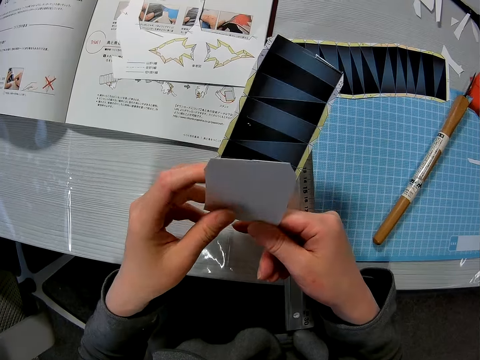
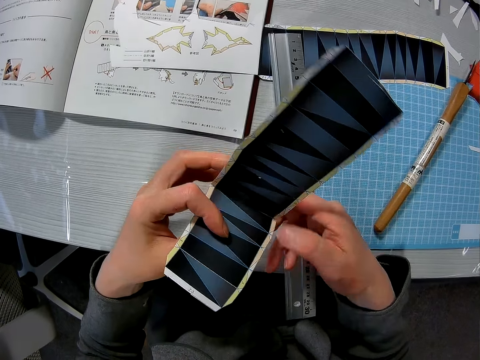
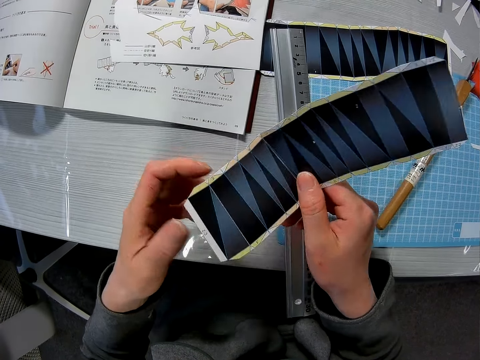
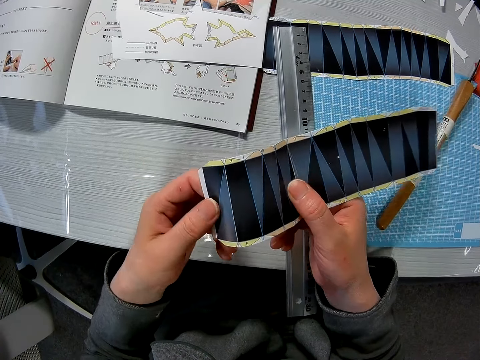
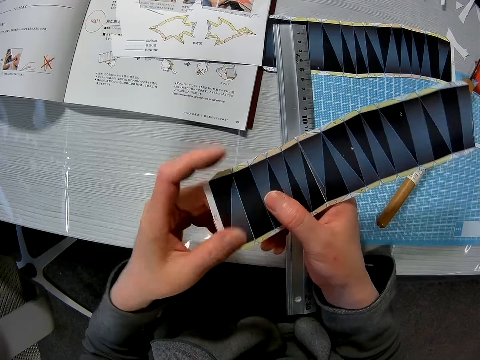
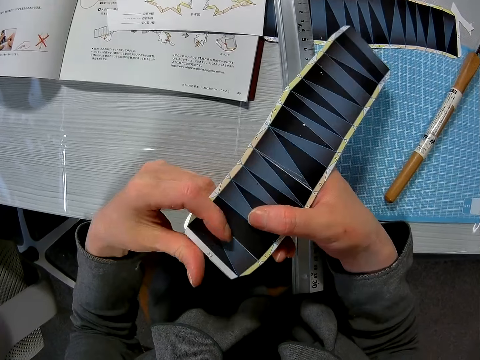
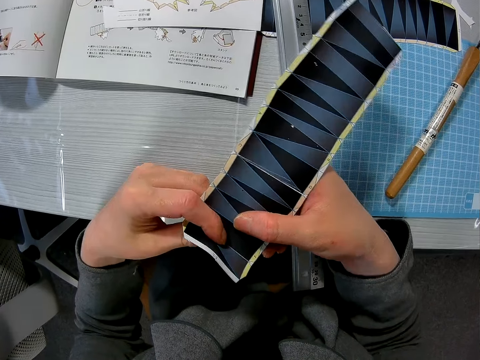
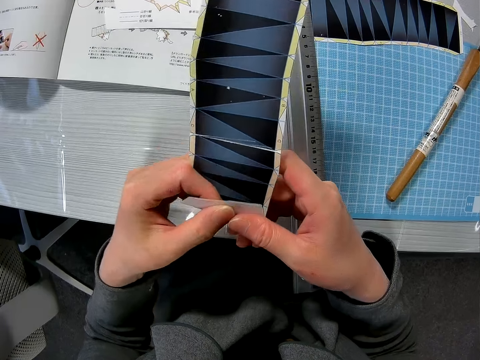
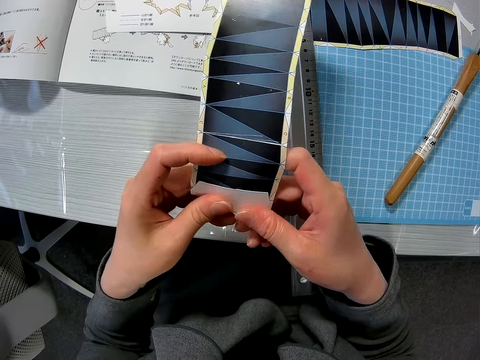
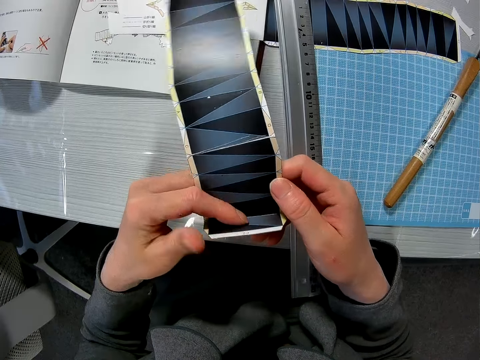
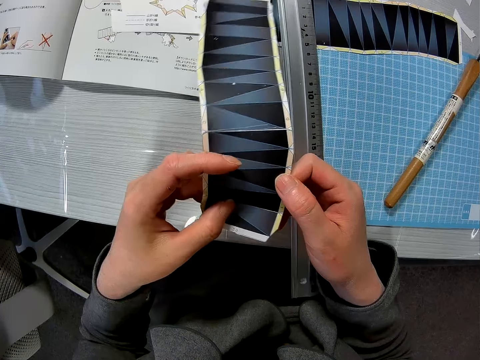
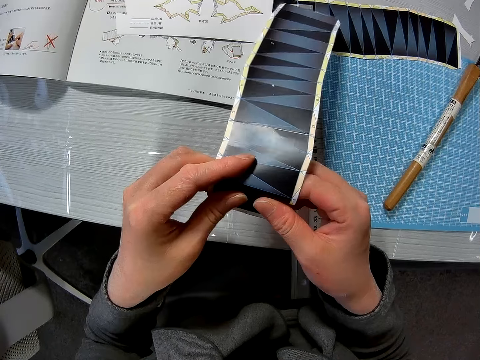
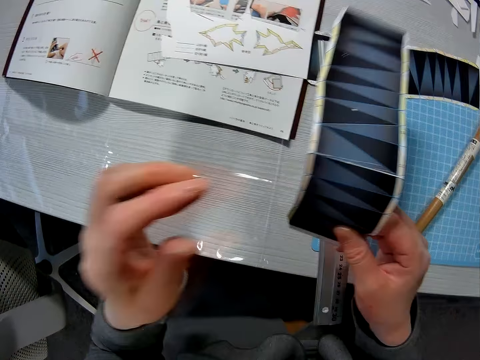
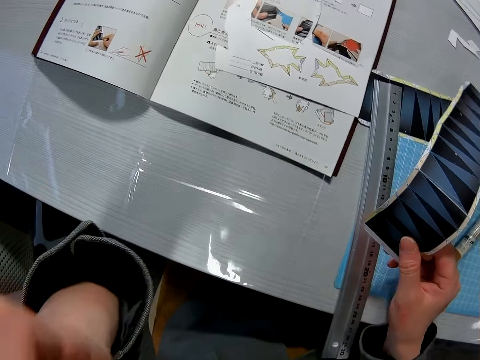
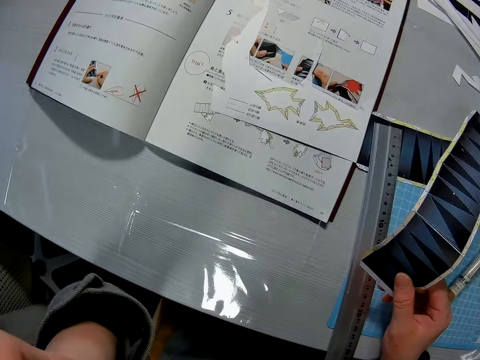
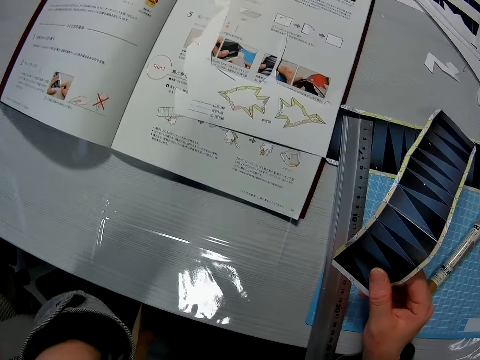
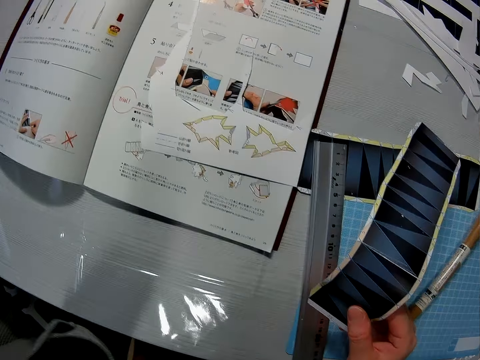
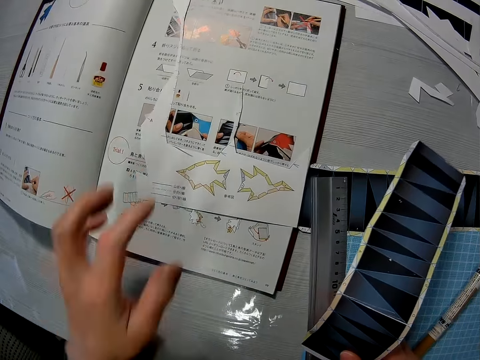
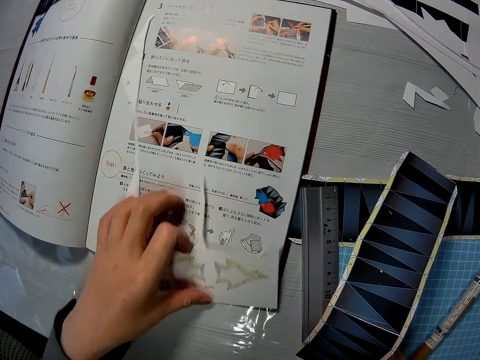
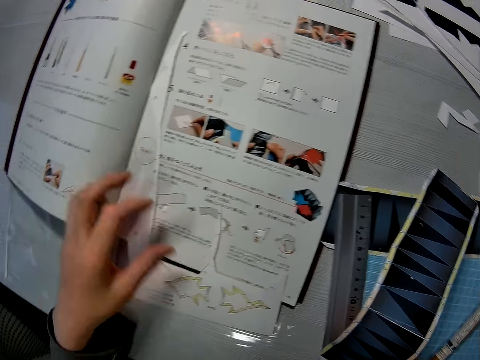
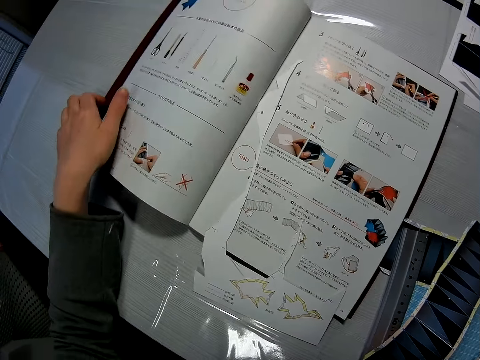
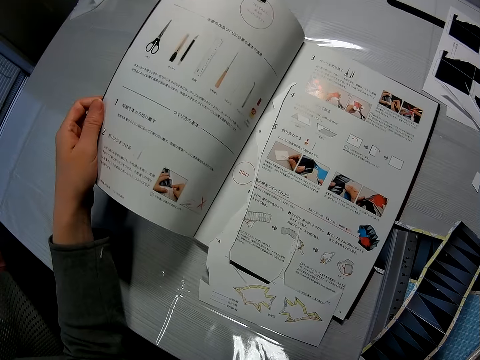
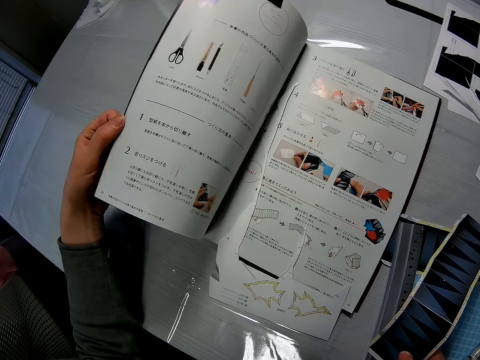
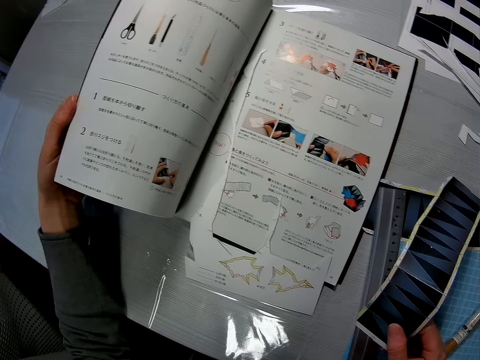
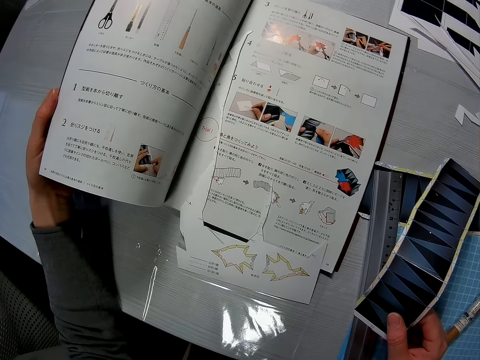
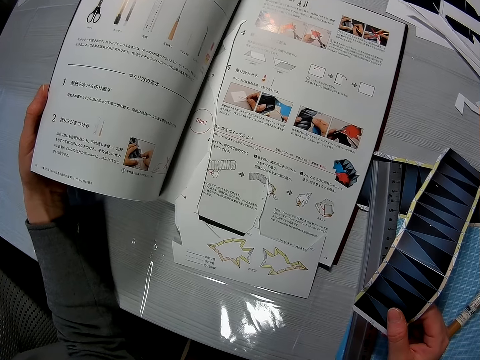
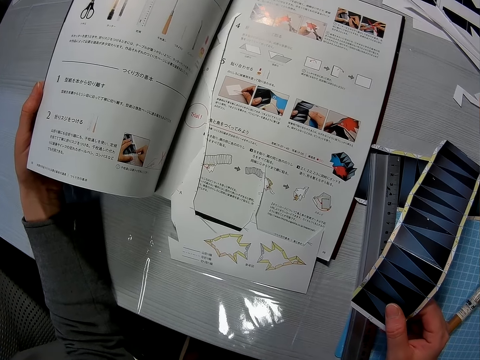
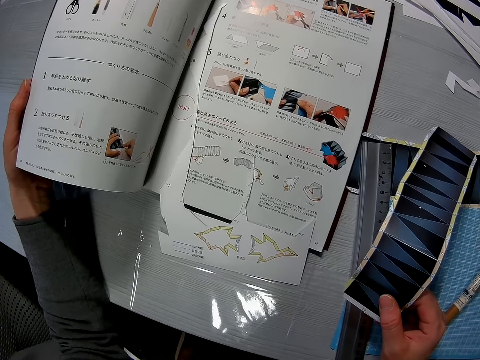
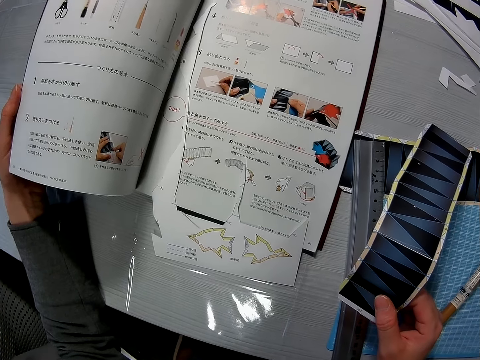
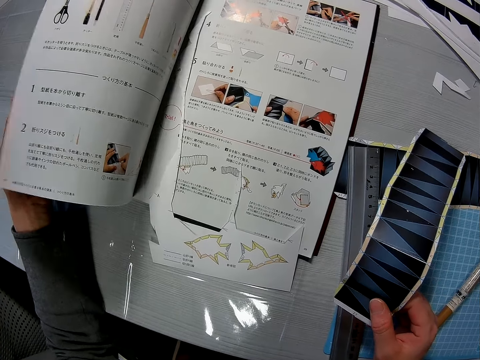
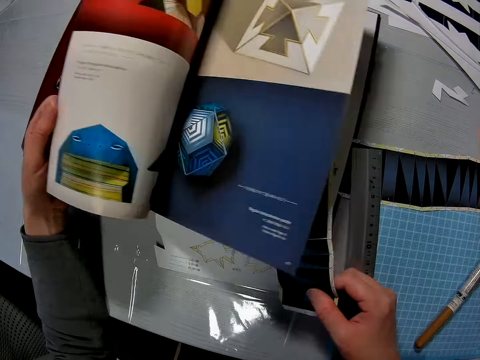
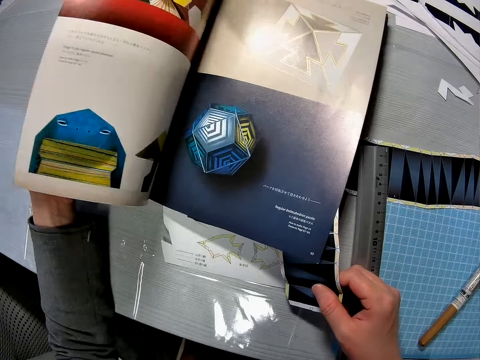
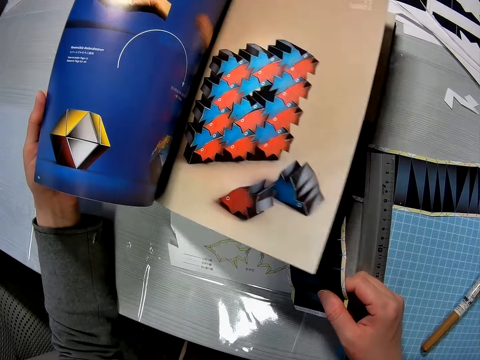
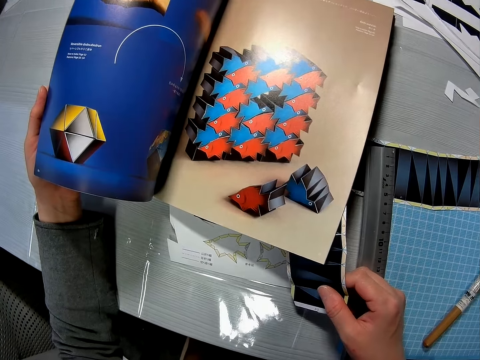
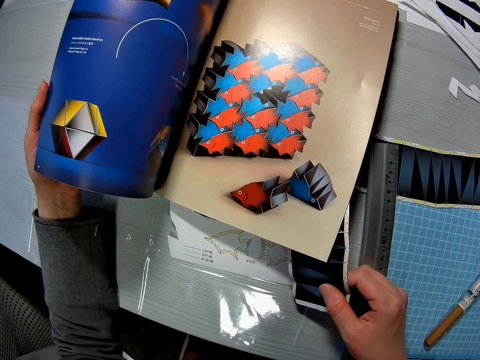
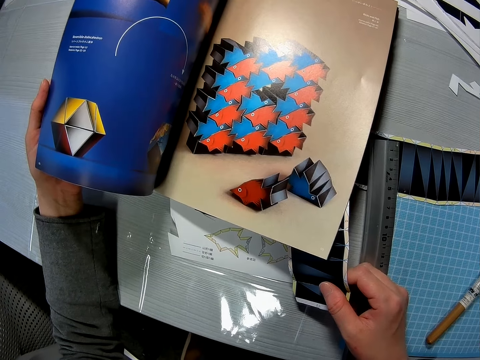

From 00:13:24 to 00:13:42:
The camera wearer holds the paper with both hands. He folds the paper. He holds the paper with one hand. He raises his hand. He takes away the paper remnant on the manual. He opens through the pages of the manual. He holds the book. He reads the book. He flips the pages of the book.

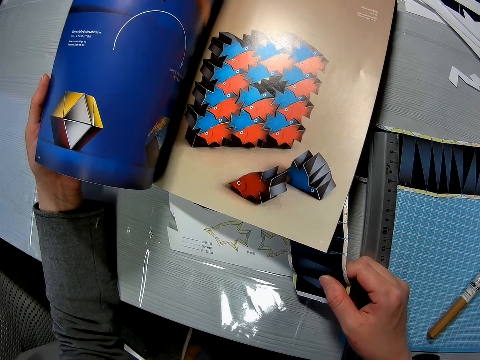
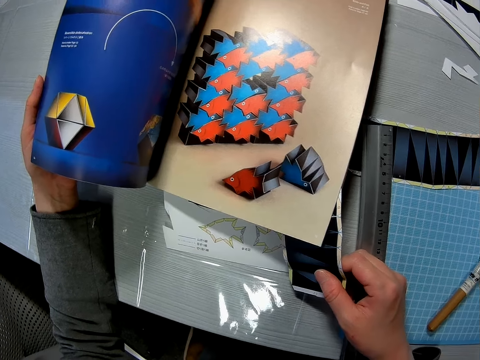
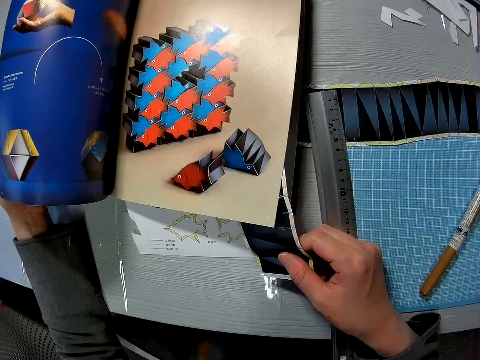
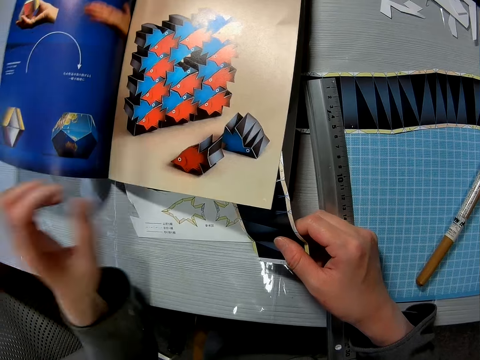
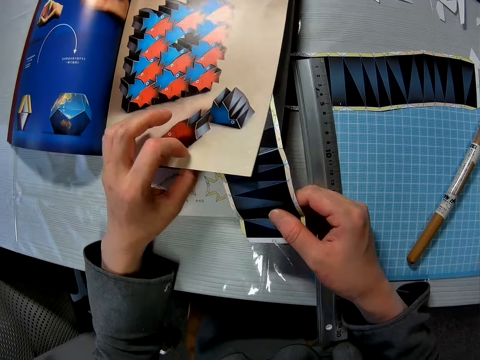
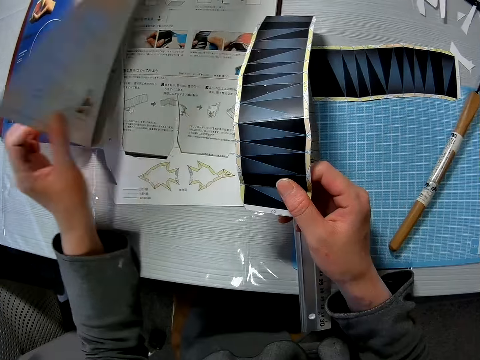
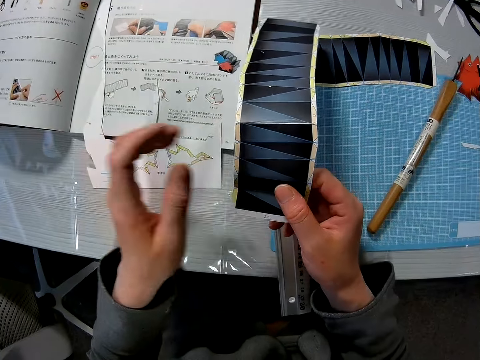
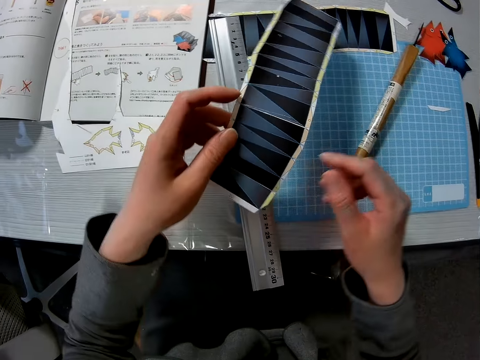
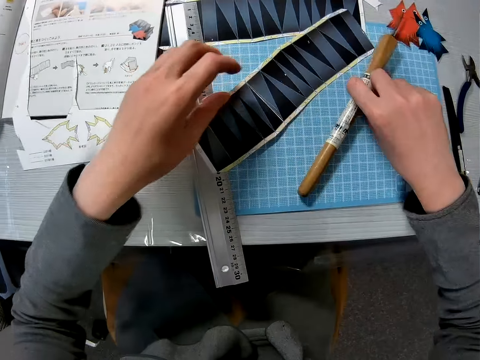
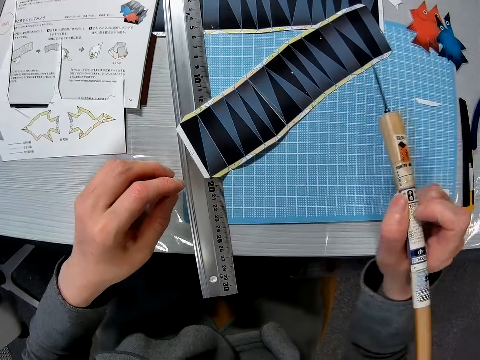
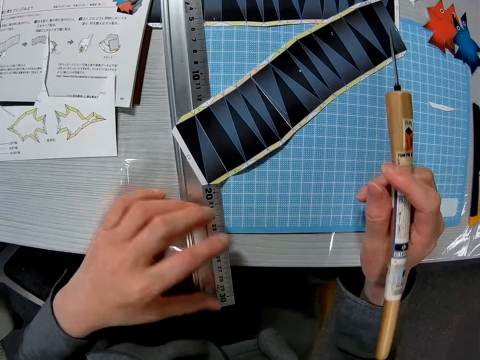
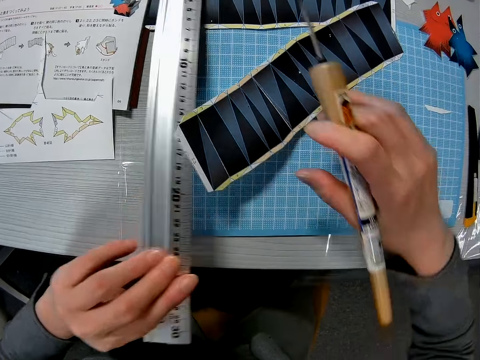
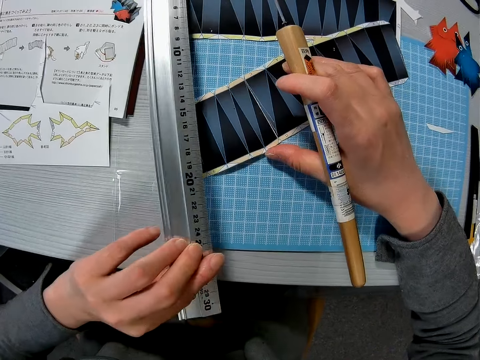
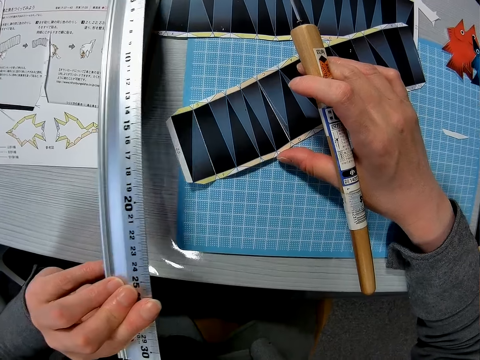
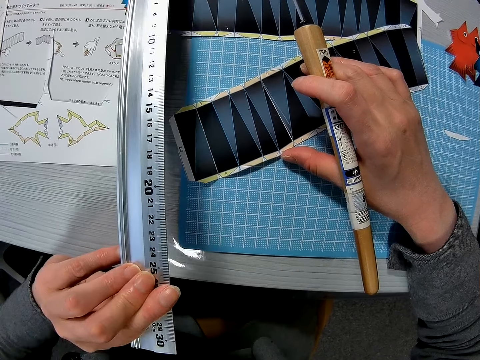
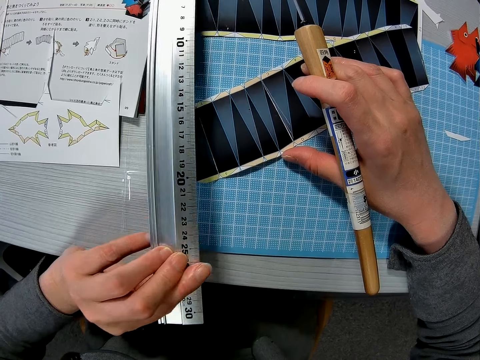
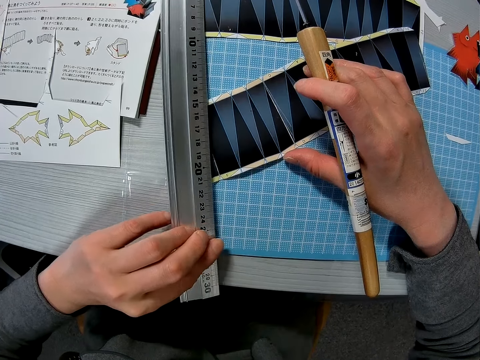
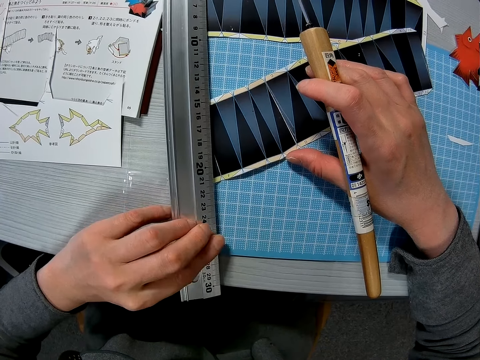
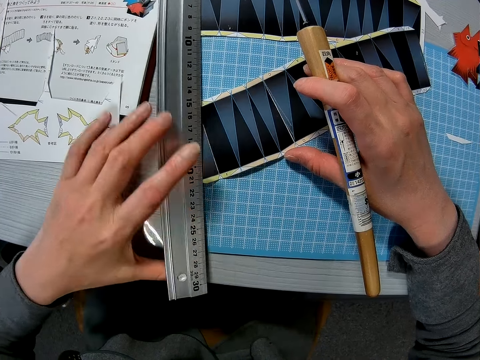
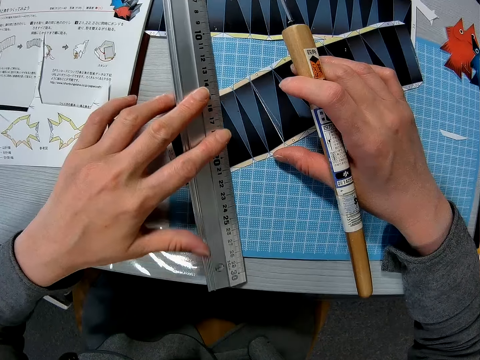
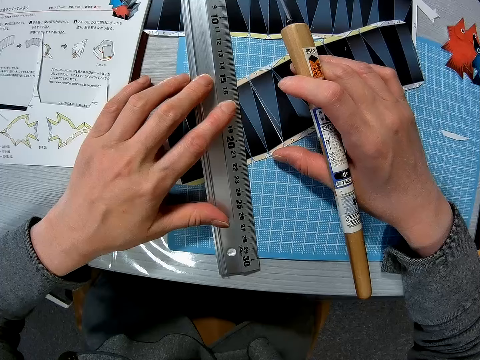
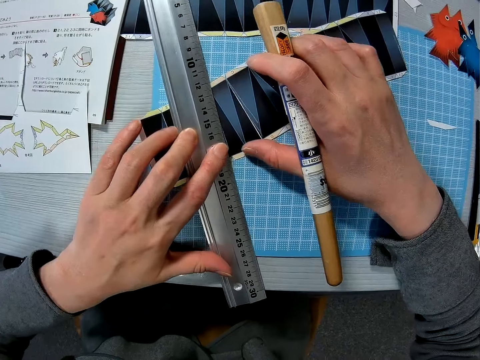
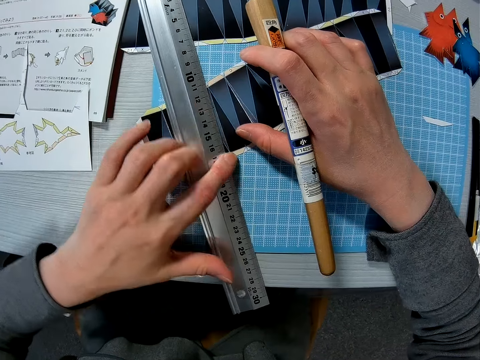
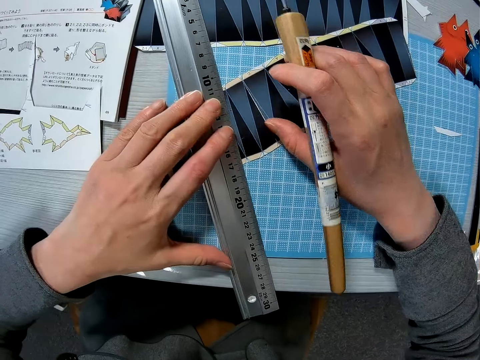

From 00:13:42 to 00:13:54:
The camera wearer looks at the page of the book. She flips the pages. She passes the paper or template in her right hand to her left hand. She drops the paper on the table with her left hand. She picks up a cutter or scratch awl from the table with her right hand. She holds the scratch awl. She lifts up a craft ruler from the table with her left hand. She aligns the template. She places the ruler on the paper on the table.
